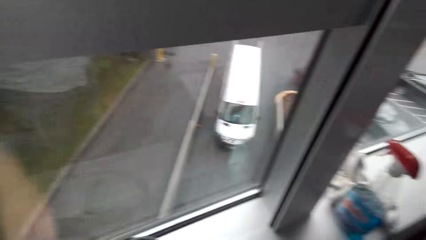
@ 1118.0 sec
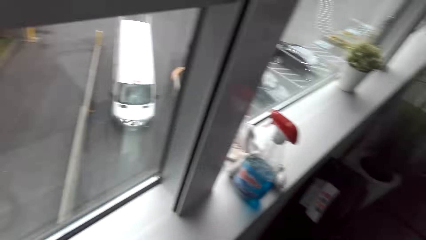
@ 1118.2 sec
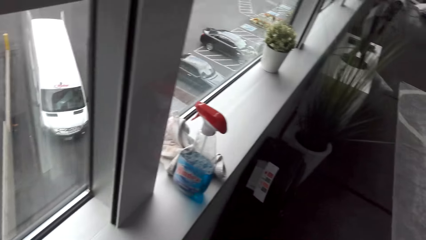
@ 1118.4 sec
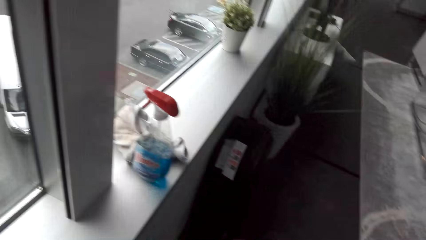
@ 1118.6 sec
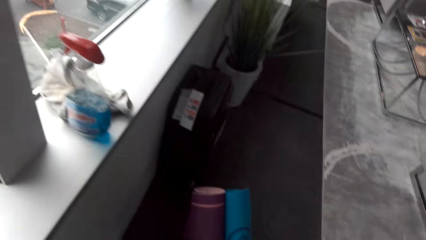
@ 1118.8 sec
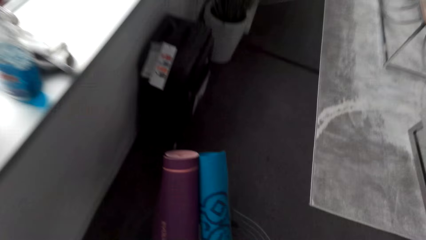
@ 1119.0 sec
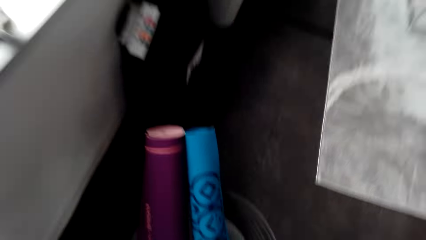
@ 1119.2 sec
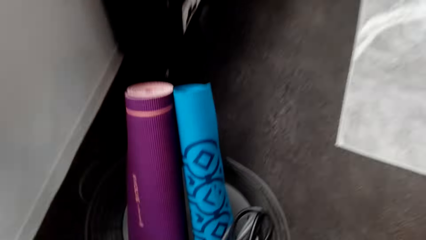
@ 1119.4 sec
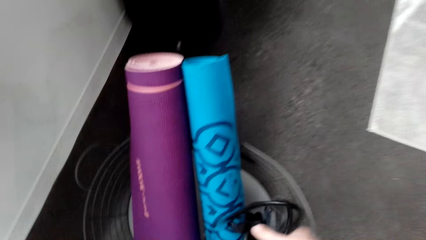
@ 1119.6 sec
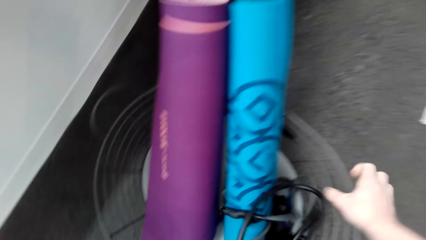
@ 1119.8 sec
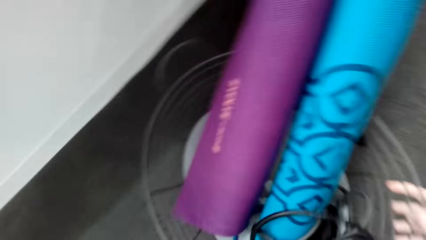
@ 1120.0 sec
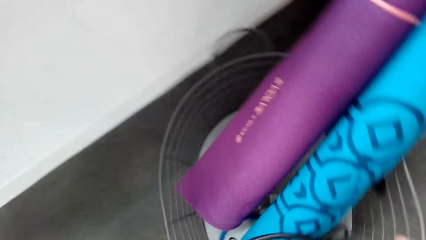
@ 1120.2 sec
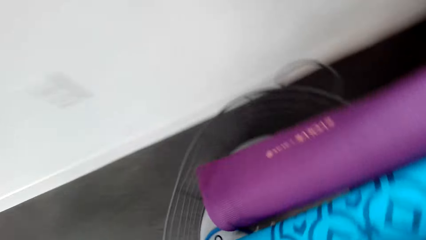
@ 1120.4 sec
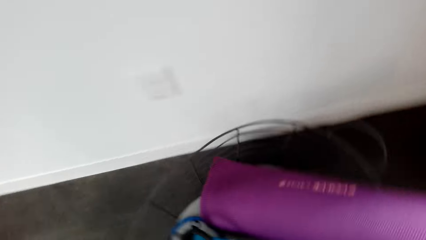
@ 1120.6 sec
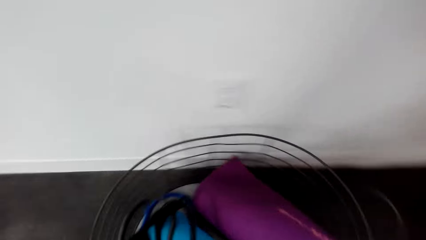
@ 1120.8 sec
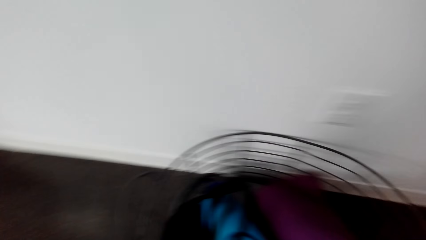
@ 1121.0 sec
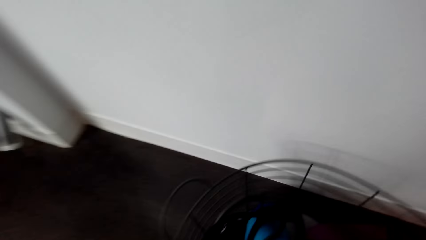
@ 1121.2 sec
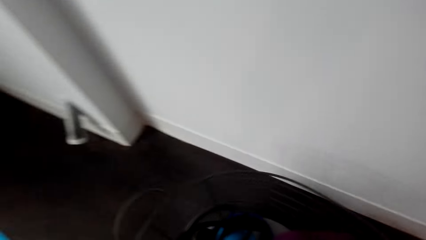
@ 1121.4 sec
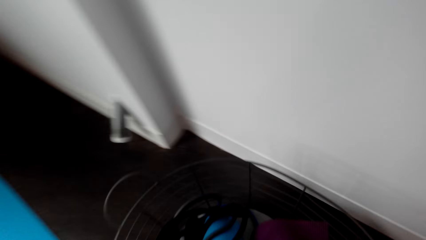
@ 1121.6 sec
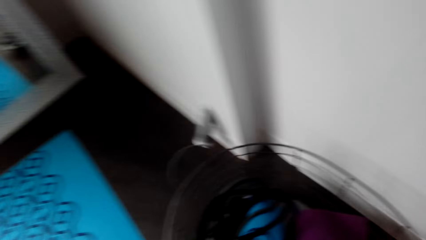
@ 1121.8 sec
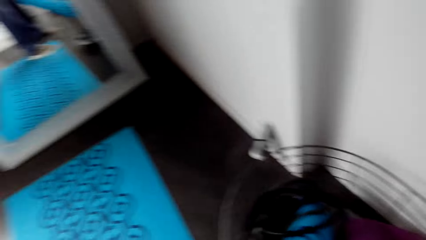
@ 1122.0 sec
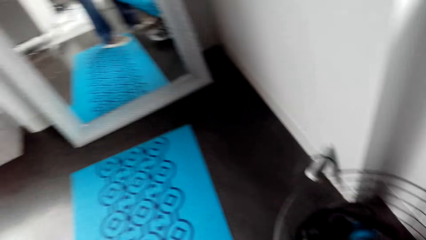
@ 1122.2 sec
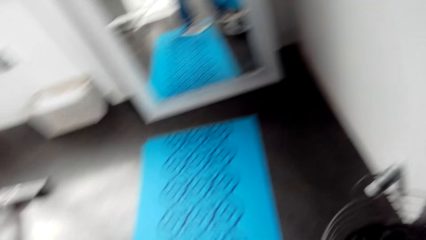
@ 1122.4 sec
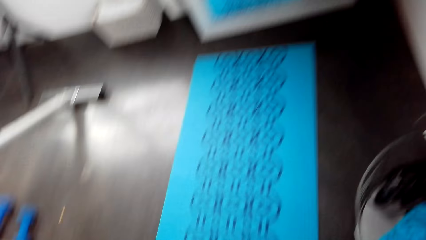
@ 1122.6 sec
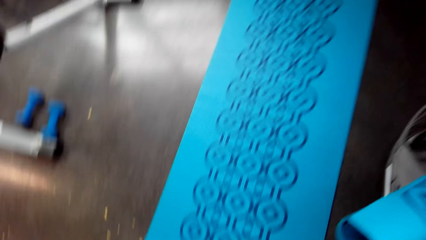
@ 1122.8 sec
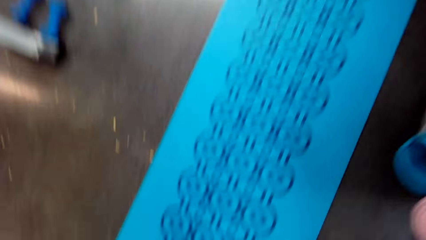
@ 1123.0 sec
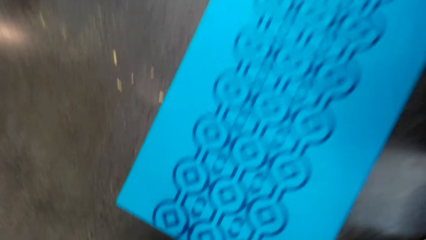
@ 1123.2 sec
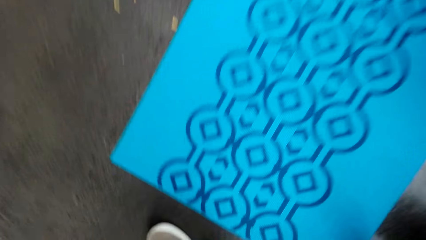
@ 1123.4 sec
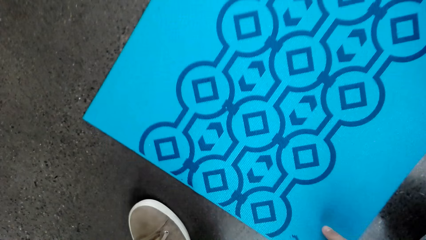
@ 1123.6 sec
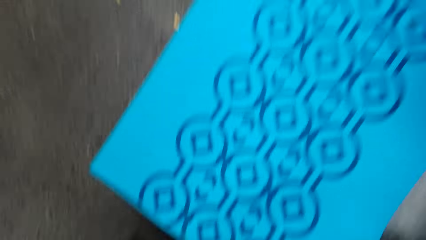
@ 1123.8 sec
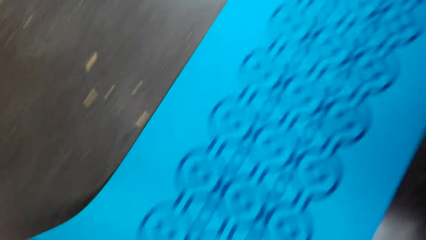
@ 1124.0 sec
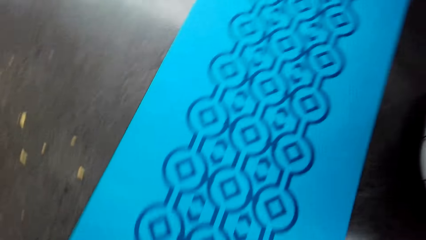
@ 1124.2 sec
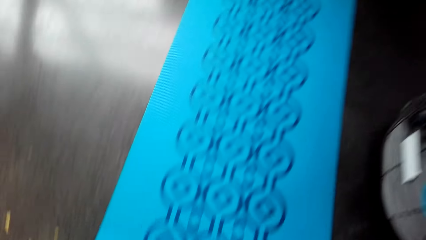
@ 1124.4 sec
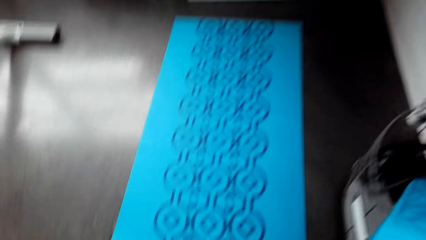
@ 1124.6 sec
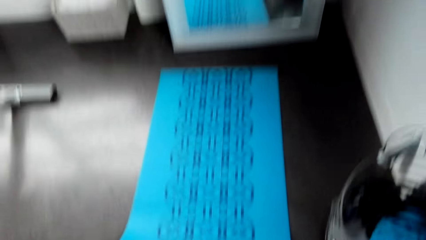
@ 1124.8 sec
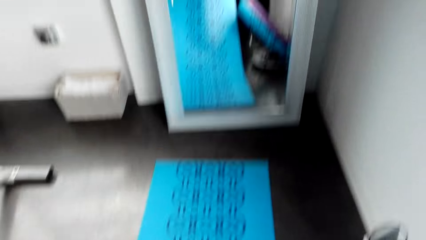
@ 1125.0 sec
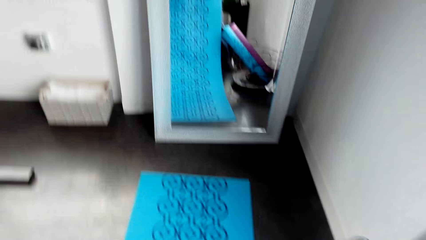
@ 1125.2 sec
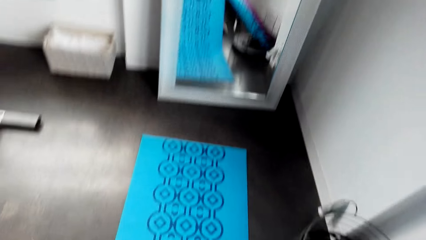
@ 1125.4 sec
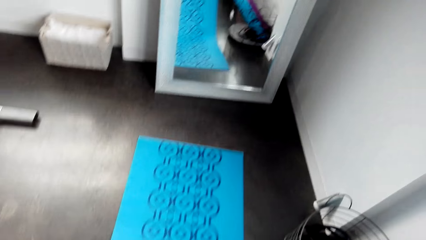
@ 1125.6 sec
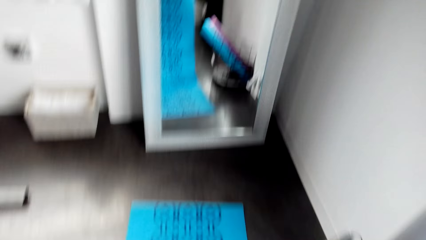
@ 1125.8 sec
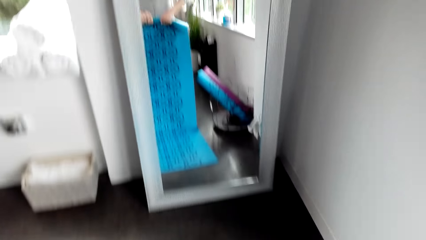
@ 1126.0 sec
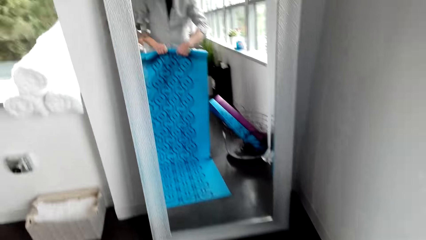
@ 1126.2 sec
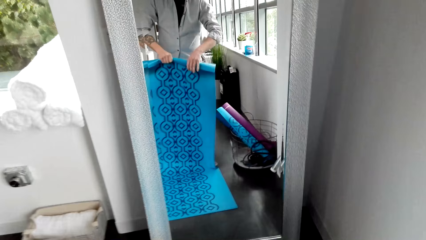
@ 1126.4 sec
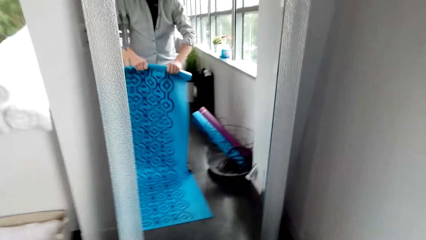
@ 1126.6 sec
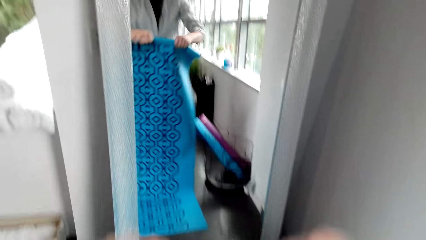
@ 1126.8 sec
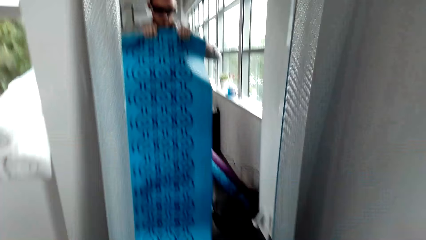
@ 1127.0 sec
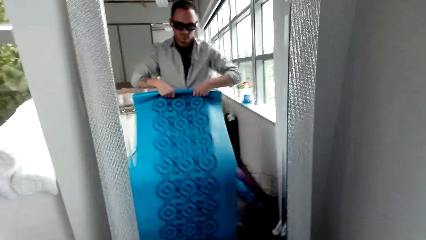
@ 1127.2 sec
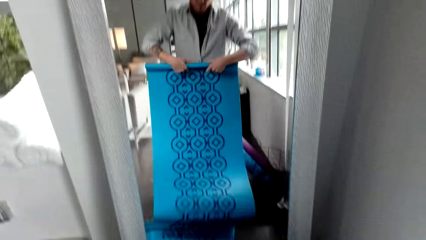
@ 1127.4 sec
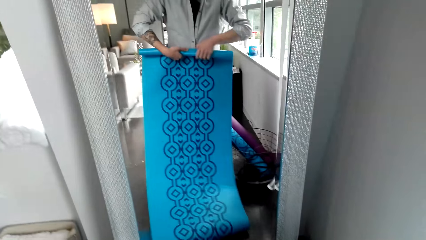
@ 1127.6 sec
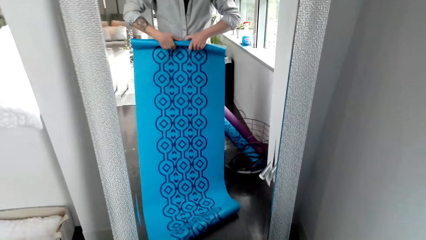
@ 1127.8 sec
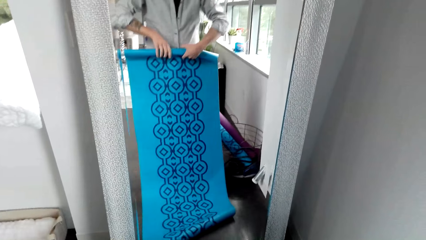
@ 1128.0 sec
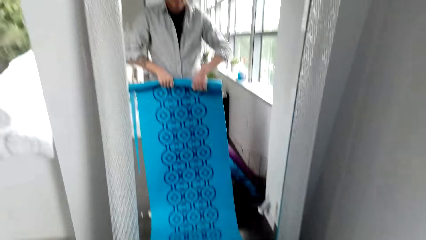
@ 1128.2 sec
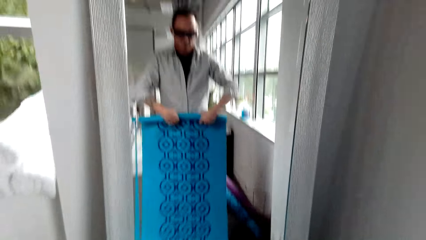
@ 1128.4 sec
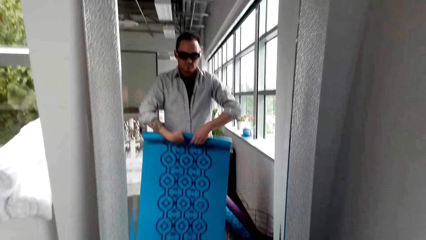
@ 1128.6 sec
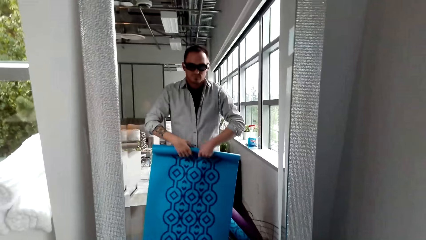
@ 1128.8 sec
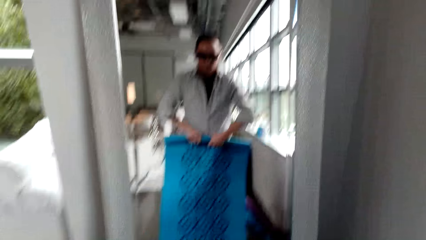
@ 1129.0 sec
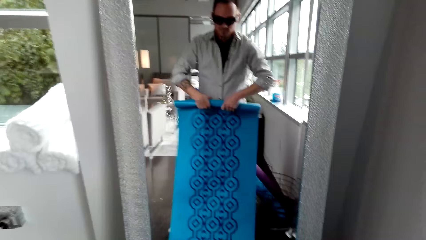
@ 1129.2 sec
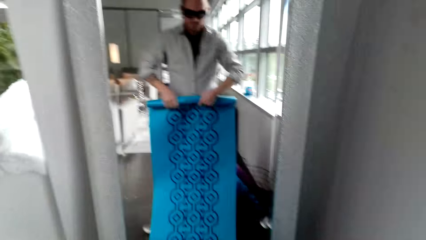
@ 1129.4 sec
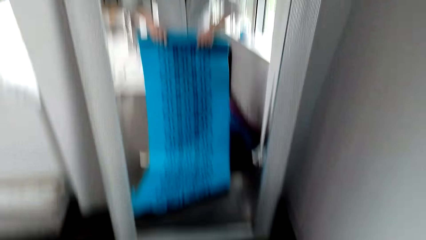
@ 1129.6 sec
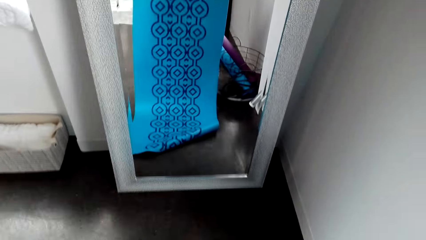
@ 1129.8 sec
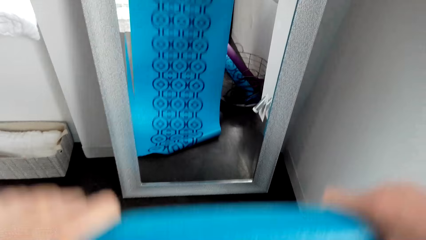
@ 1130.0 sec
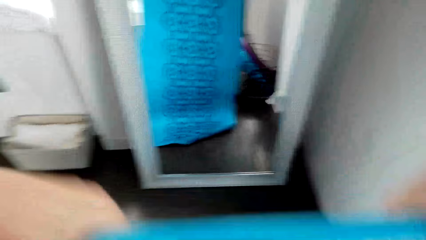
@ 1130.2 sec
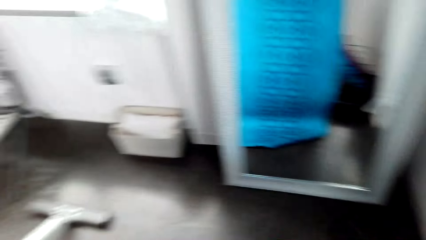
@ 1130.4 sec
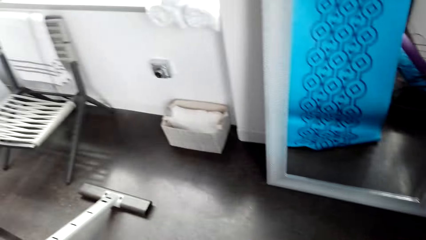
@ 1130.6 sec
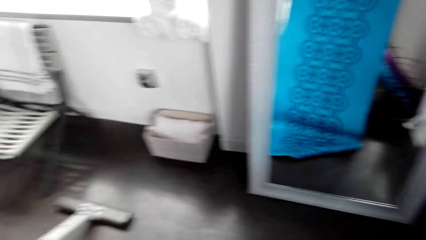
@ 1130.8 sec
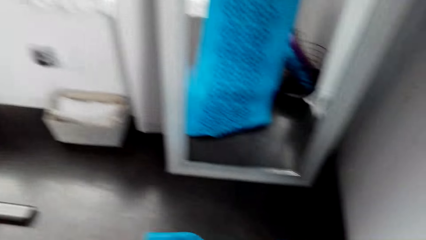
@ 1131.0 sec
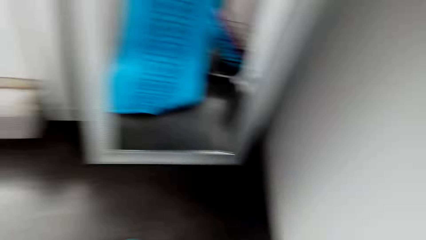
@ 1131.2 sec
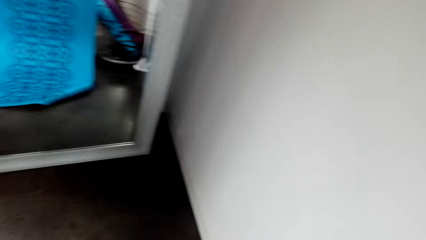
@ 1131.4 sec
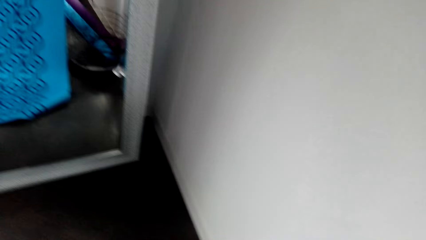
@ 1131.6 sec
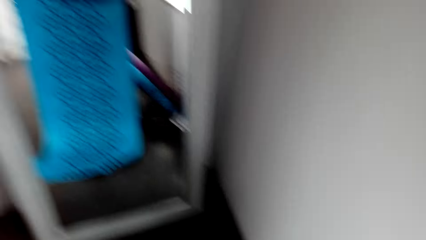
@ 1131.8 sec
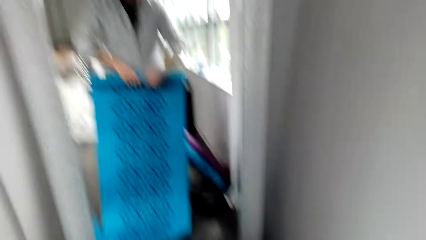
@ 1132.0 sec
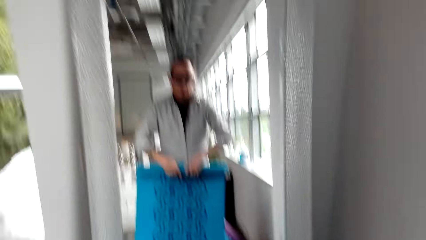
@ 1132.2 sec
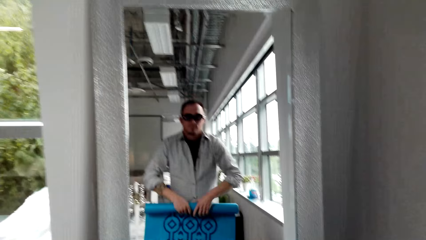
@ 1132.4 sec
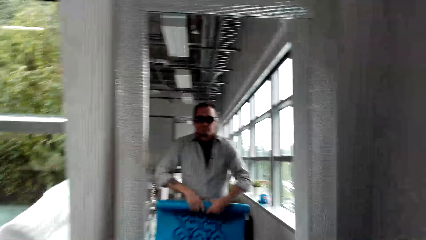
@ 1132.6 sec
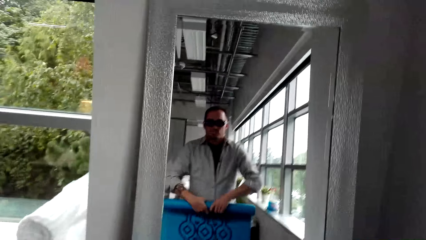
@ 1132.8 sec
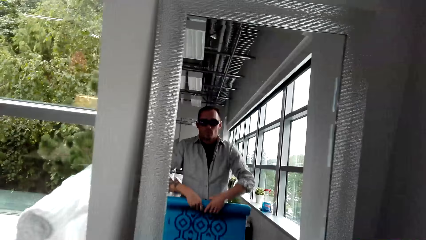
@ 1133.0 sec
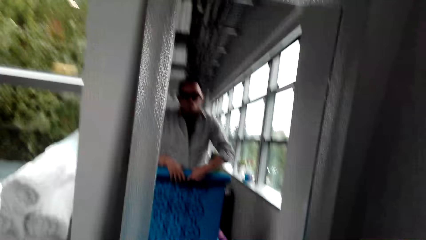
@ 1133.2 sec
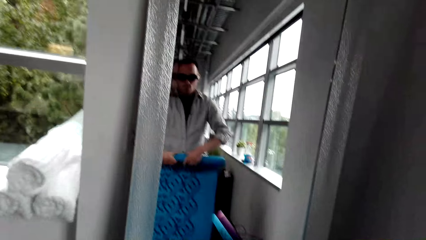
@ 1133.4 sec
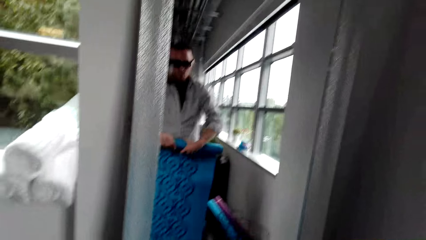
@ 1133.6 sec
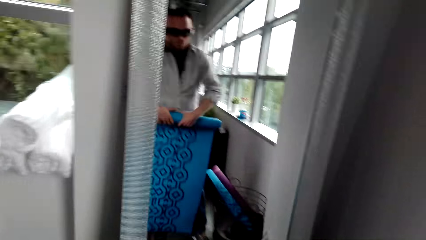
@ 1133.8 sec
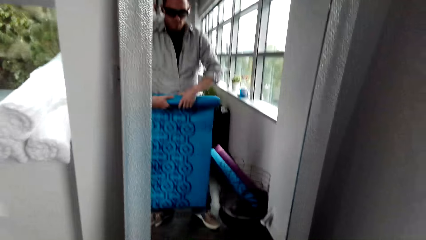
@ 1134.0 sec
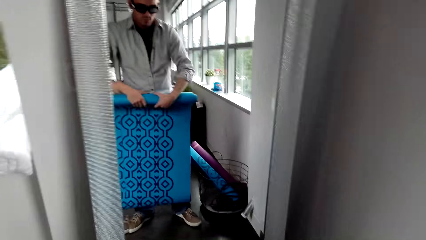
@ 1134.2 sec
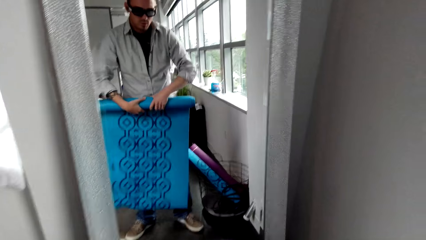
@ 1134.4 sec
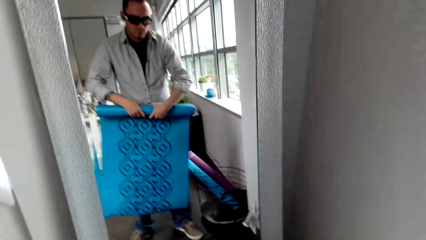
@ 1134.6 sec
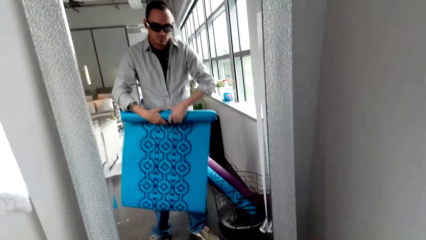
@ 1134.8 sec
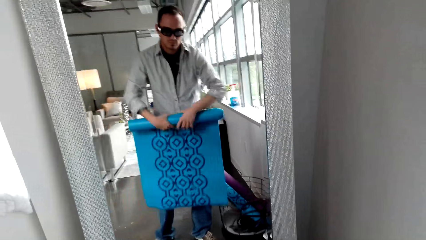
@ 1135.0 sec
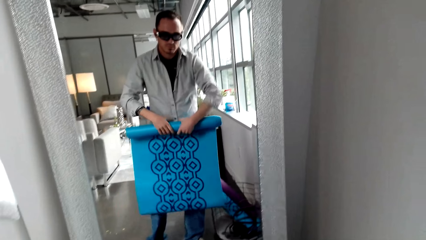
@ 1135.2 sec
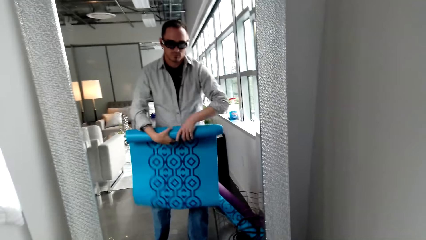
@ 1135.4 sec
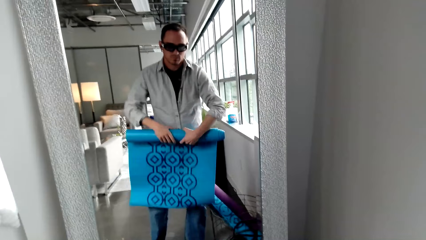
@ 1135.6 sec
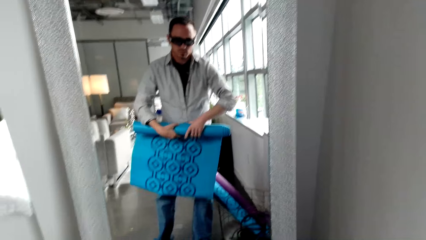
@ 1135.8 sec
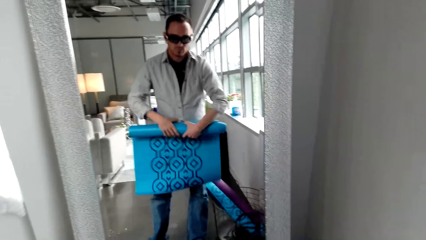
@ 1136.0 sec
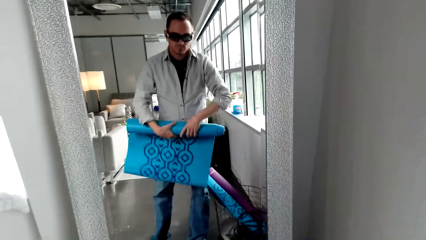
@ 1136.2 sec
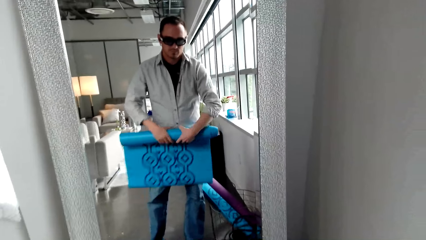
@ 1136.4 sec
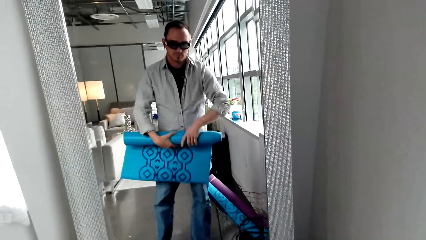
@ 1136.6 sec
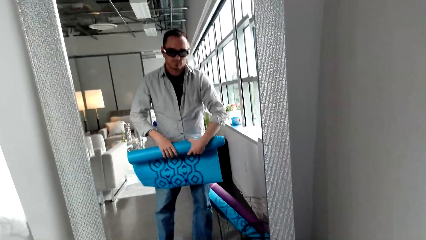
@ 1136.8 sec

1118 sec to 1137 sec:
The camera wearer lifts a basket. They move the basket. They fold a training mat.
